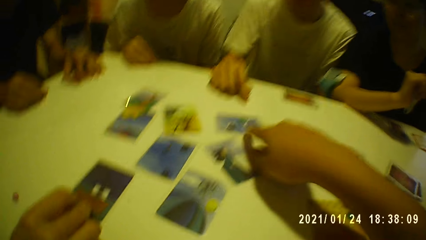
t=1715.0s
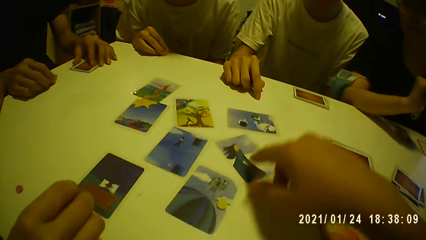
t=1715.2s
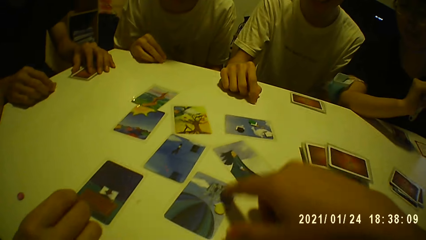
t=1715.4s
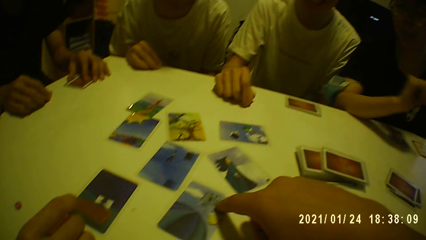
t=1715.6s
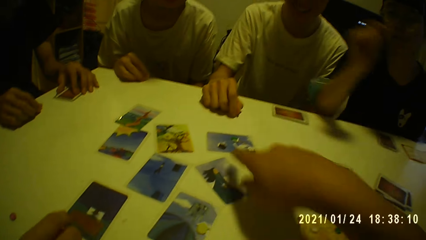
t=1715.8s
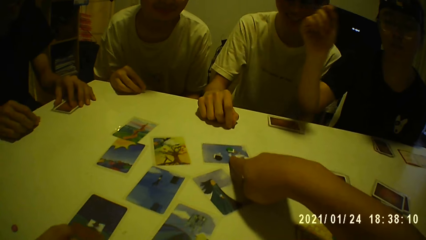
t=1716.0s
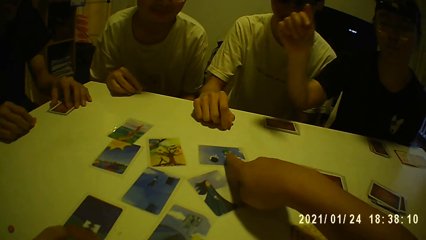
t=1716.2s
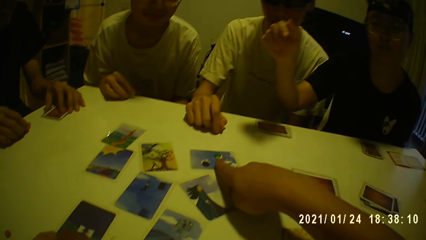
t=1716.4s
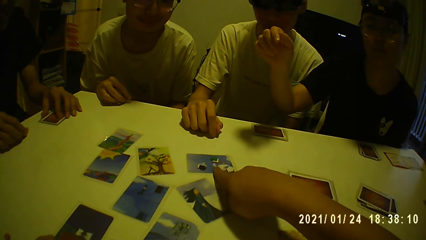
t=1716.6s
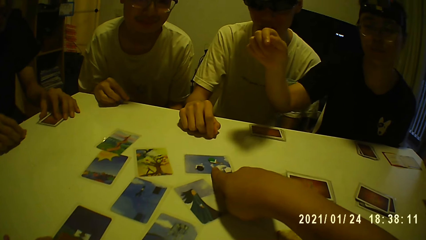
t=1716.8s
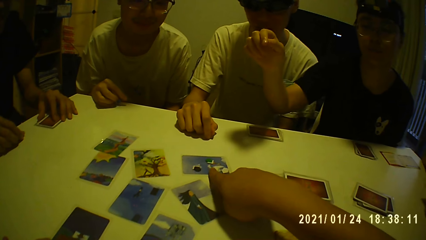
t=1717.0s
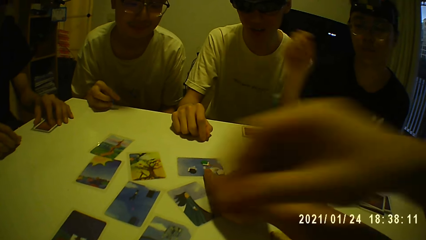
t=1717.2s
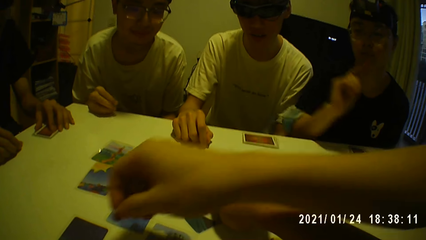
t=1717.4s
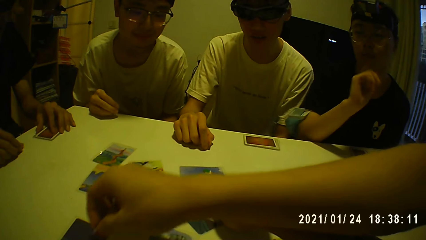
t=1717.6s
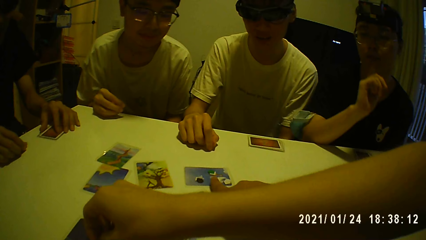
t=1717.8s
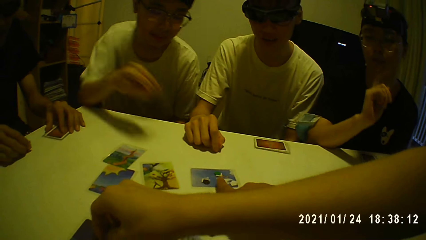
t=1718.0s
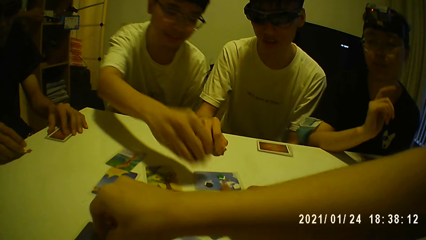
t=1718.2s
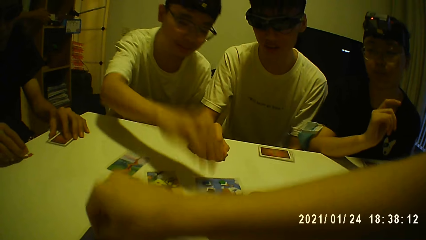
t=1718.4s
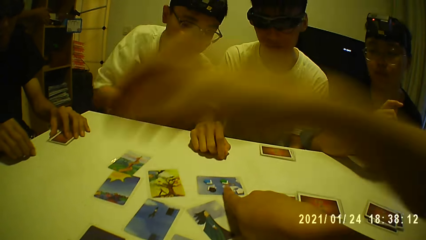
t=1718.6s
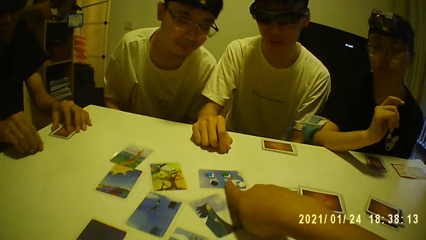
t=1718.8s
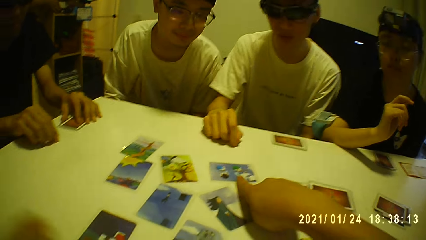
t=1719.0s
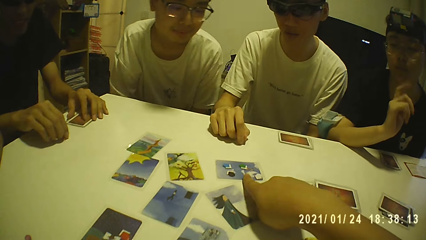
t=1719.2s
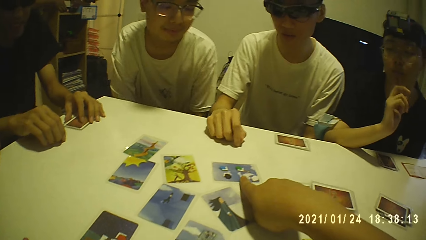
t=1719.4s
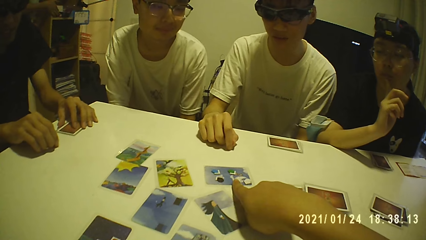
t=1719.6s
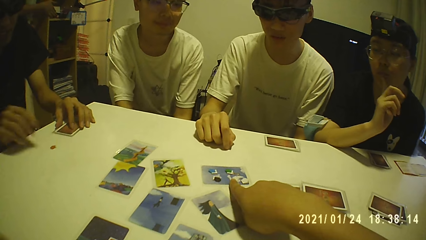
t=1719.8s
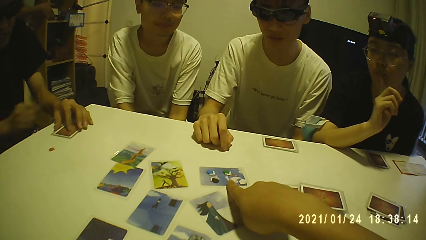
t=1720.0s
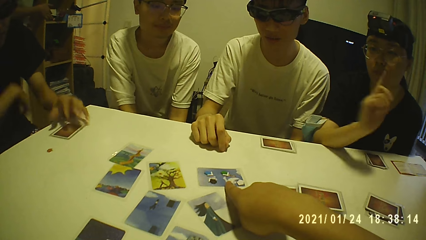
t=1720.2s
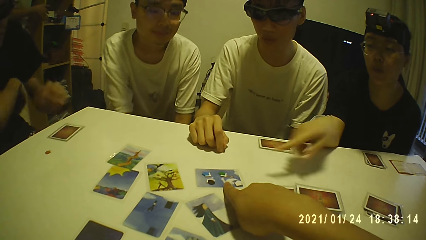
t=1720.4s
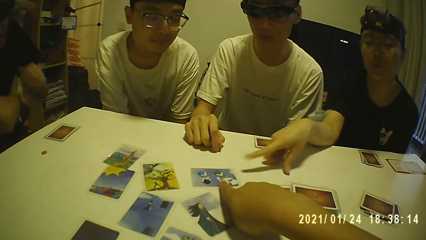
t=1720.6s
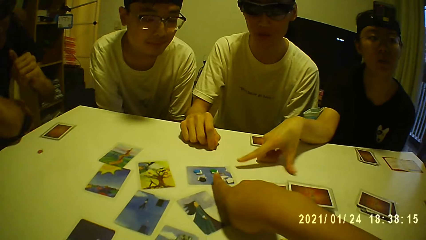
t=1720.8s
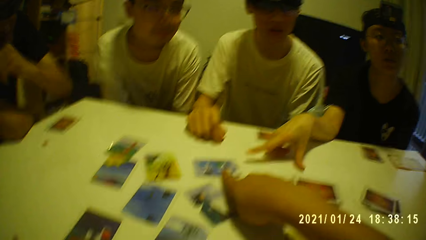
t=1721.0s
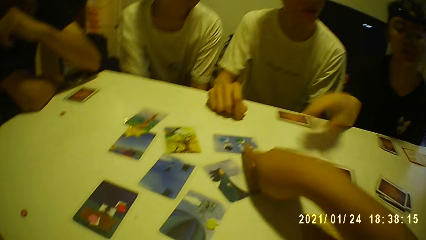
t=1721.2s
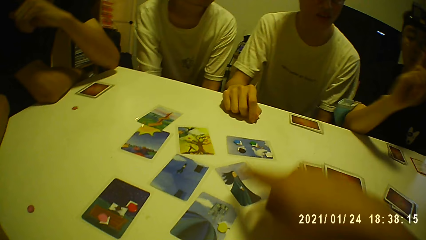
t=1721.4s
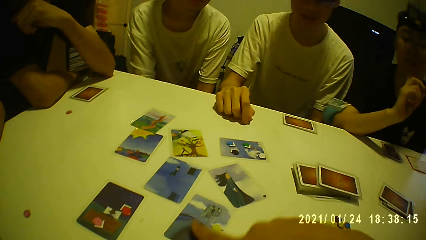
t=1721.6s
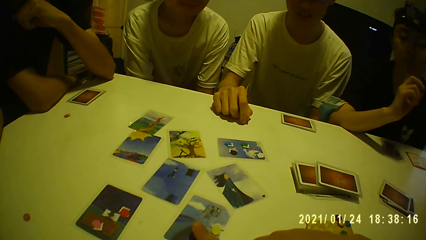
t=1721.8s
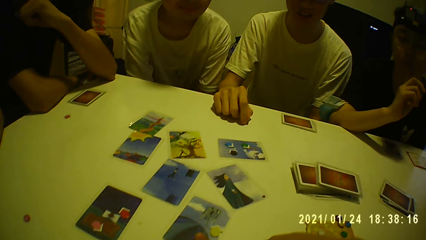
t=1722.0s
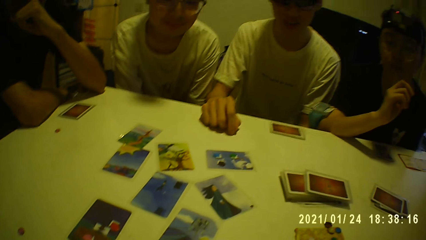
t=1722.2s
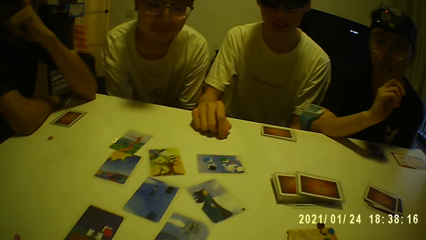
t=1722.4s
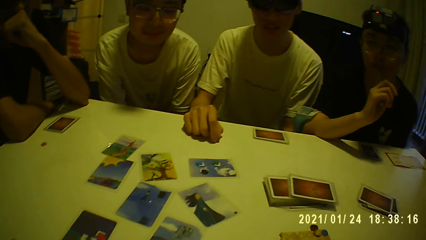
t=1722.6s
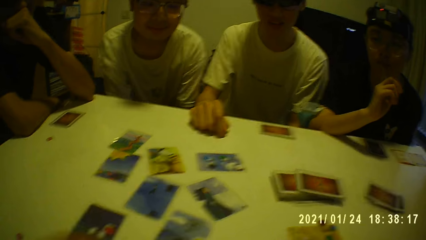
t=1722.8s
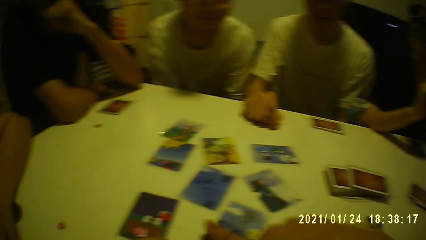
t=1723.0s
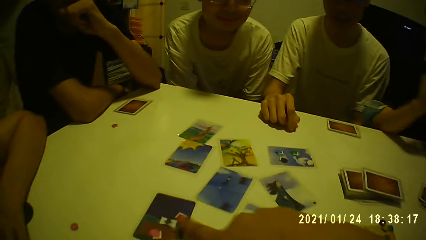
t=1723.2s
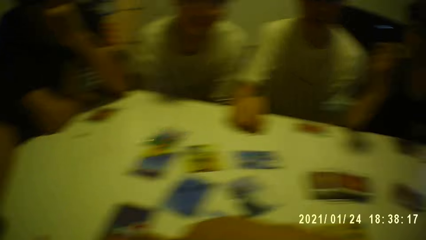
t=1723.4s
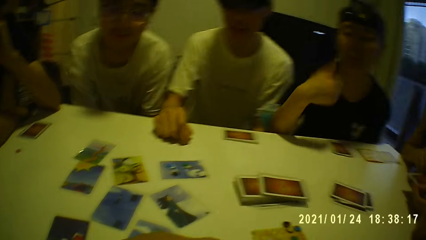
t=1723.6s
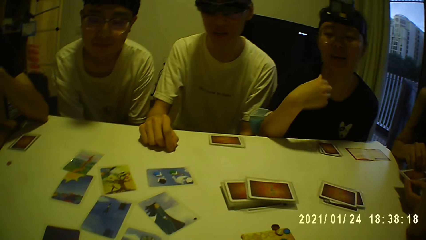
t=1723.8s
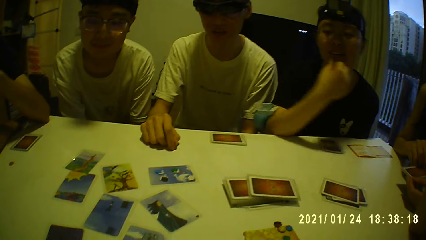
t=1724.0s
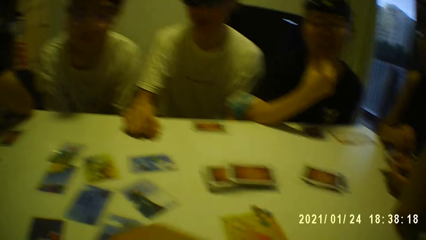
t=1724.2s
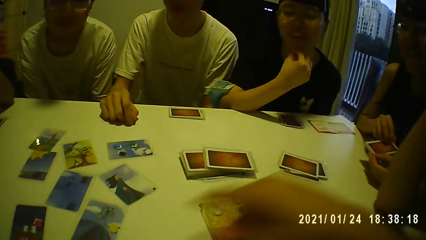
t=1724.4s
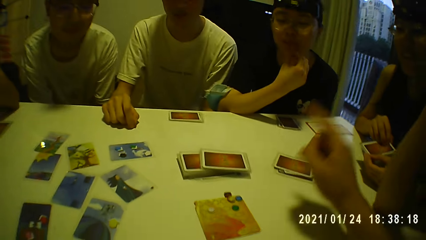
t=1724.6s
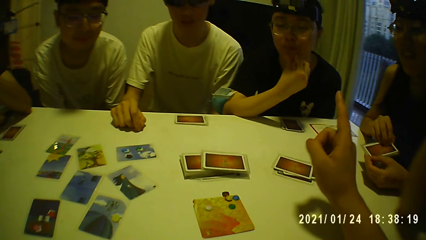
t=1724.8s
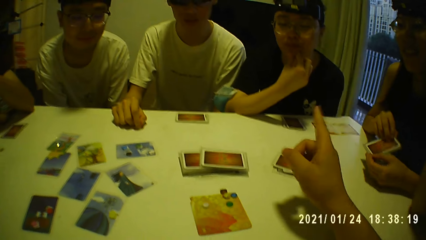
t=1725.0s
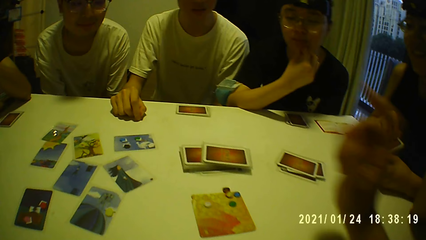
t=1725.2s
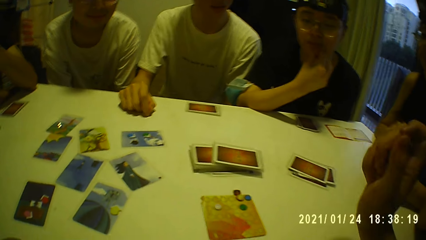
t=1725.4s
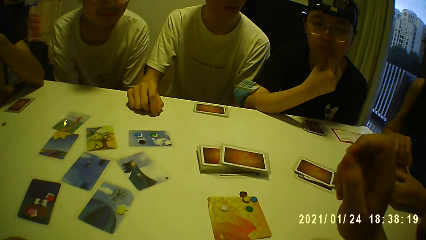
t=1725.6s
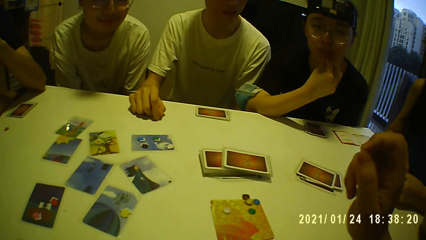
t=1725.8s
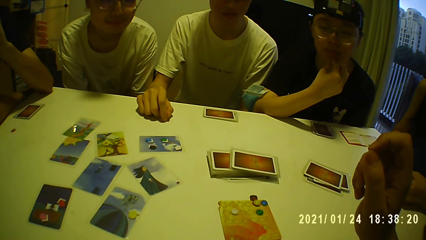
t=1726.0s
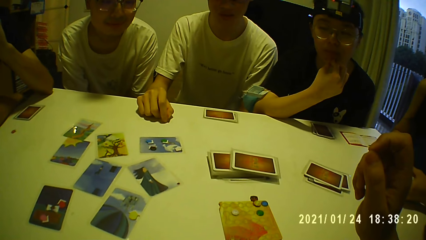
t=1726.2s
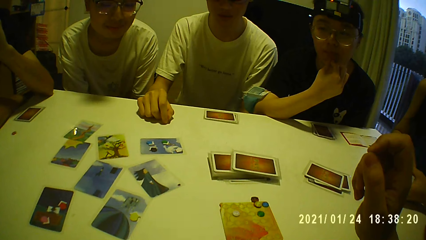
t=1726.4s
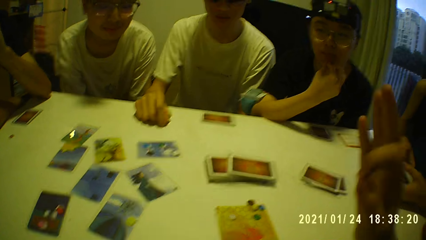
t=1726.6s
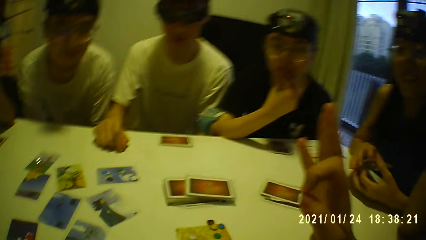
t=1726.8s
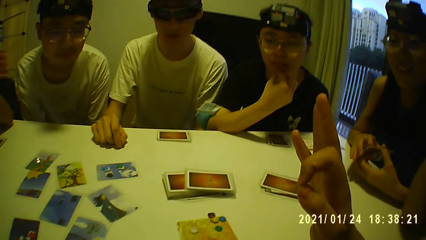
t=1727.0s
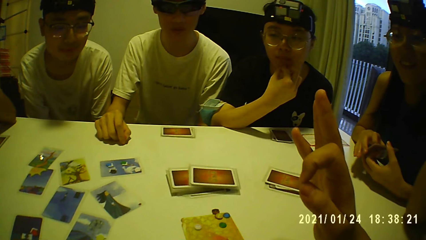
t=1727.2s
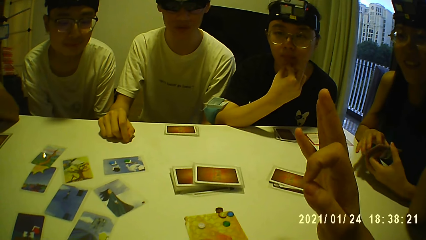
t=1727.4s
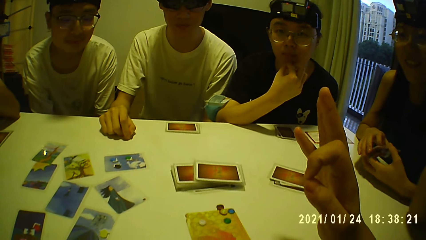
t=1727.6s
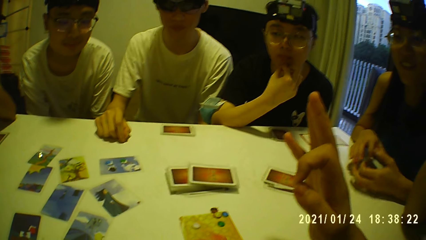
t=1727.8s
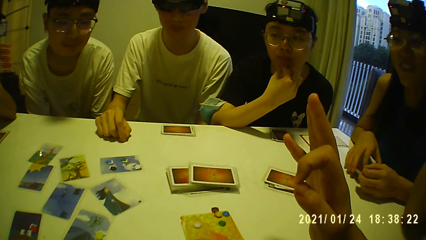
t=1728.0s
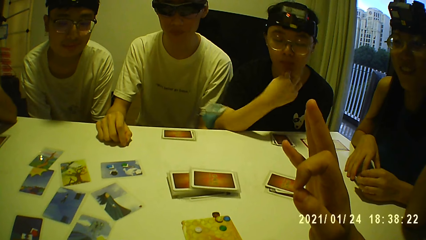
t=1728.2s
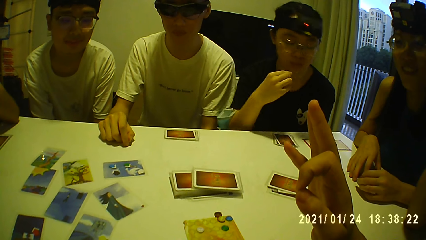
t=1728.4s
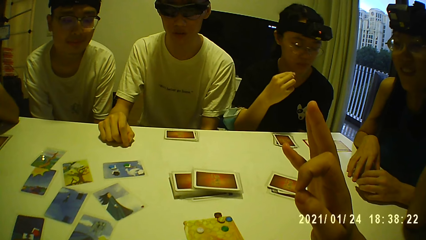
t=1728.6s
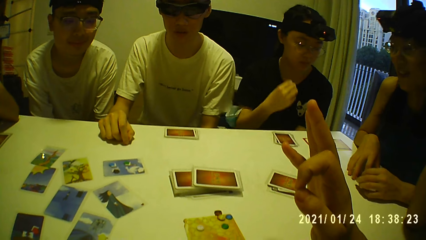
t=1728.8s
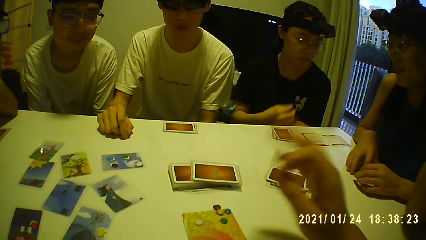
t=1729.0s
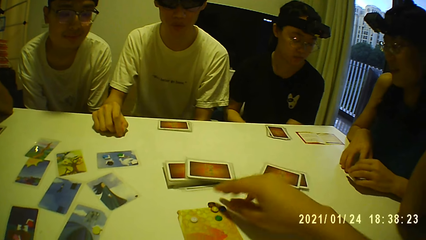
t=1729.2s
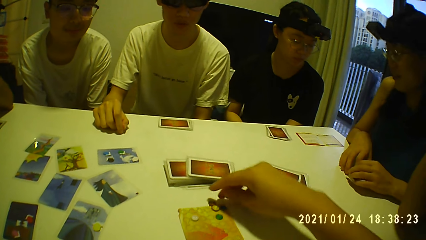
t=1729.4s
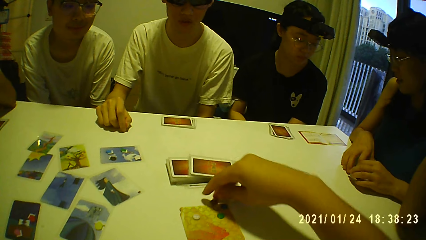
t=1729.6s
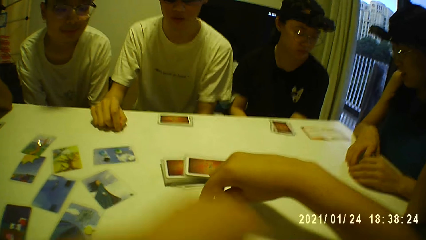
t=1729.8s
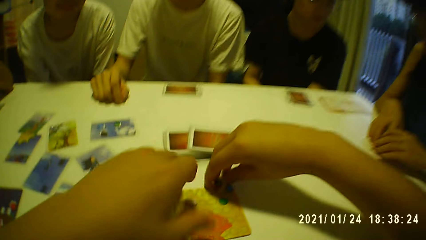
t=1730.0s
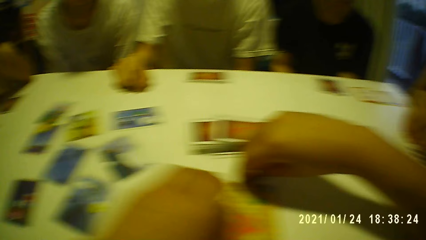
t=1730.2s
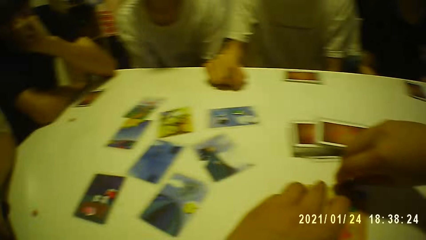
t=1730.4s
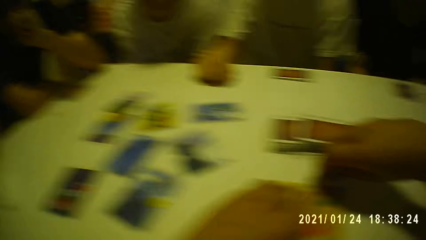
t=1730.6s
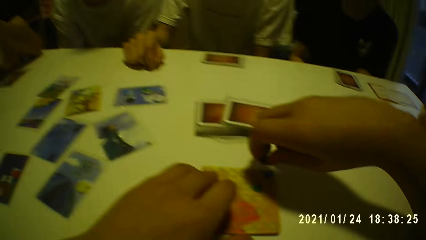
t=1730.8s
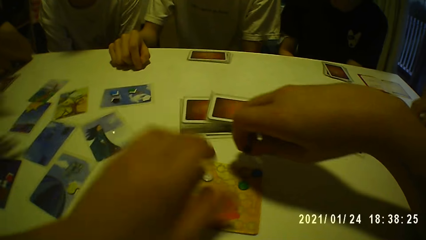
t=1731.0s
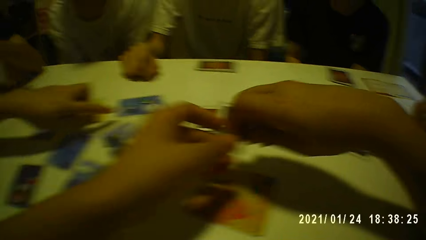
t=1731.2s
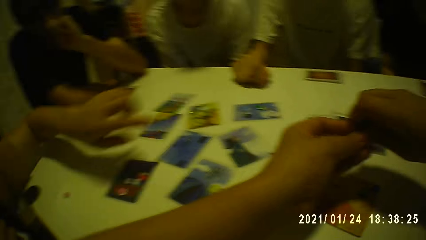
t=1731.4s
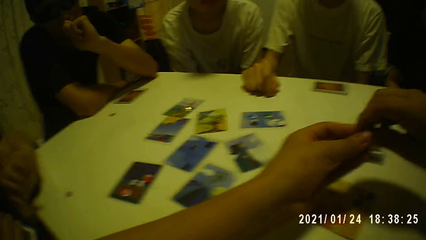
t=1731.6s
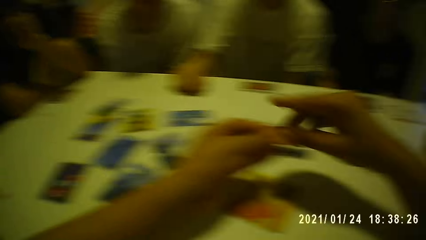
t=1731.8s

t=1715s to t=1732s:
The camera wearer touches the card on the table with his right hand. He taps the card on the table with his right hand. He interacts with a person. He taps the card on the table with his right hand. He places his left hand on the card on the table. He picks up the tiles from the card with his right hand. He passes the tiles from his right hand to his left hand.
